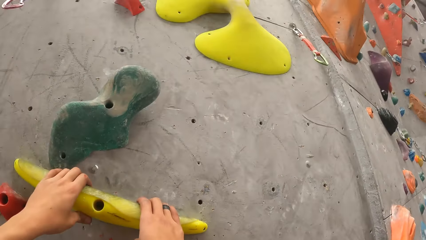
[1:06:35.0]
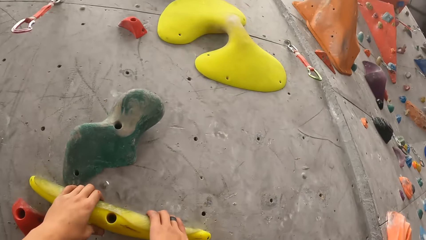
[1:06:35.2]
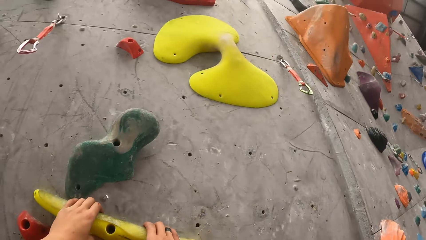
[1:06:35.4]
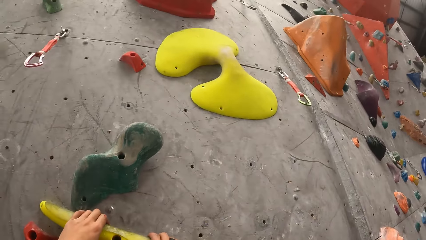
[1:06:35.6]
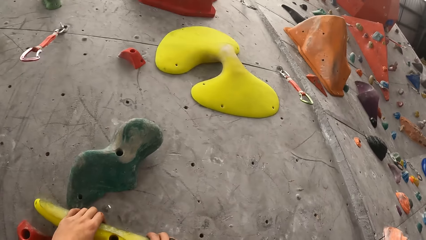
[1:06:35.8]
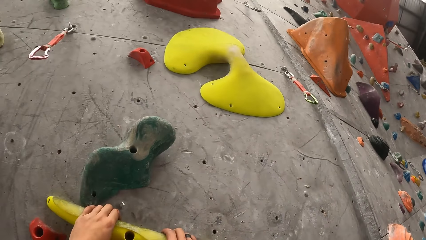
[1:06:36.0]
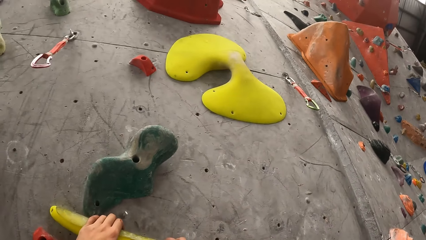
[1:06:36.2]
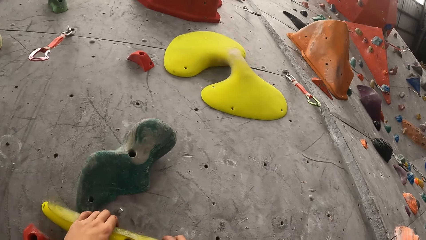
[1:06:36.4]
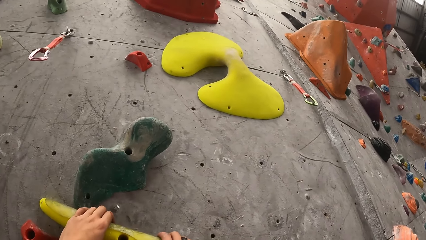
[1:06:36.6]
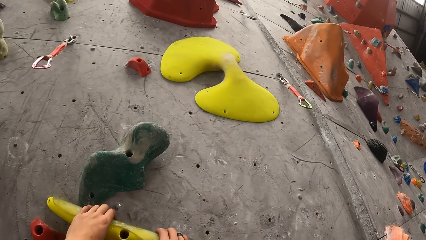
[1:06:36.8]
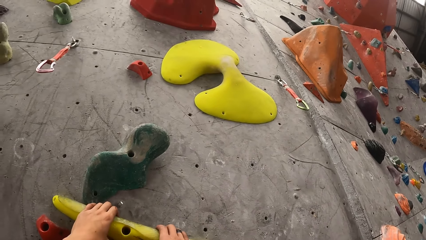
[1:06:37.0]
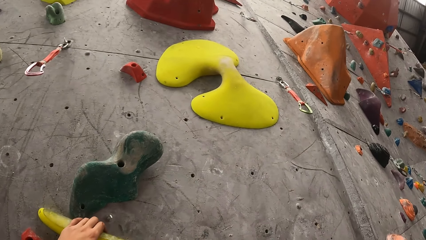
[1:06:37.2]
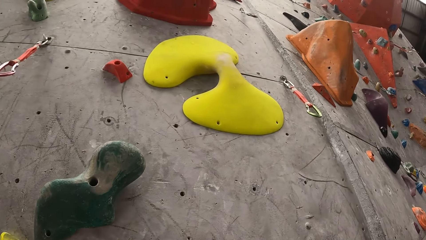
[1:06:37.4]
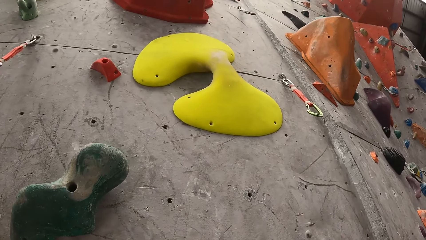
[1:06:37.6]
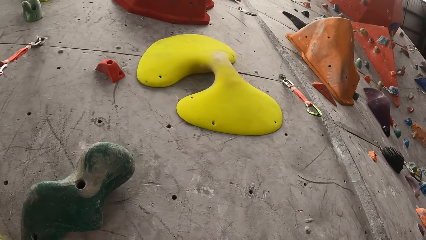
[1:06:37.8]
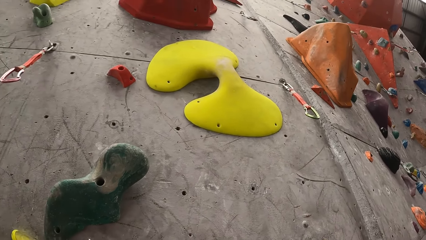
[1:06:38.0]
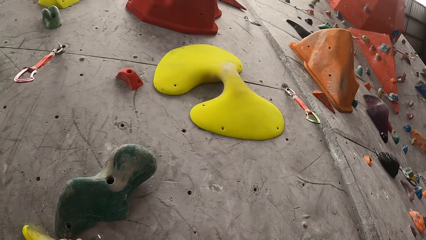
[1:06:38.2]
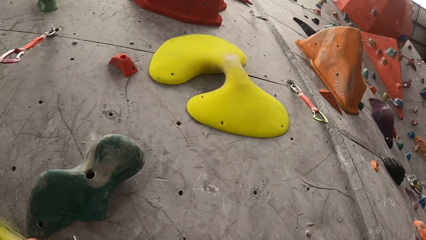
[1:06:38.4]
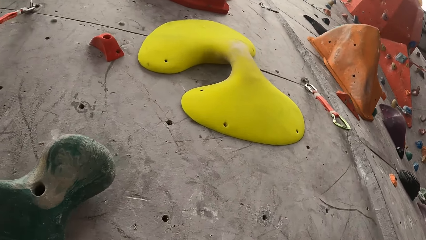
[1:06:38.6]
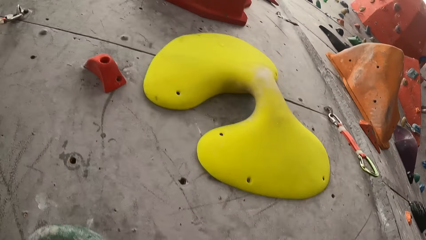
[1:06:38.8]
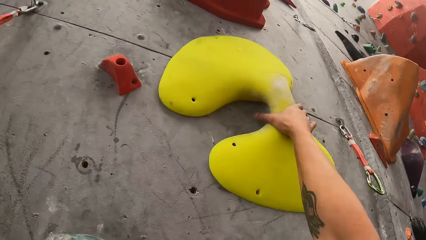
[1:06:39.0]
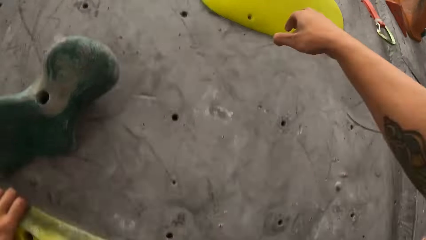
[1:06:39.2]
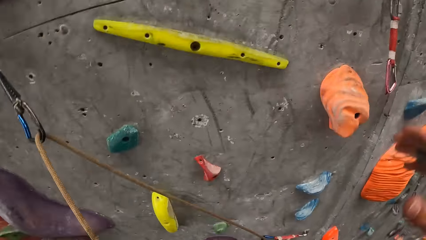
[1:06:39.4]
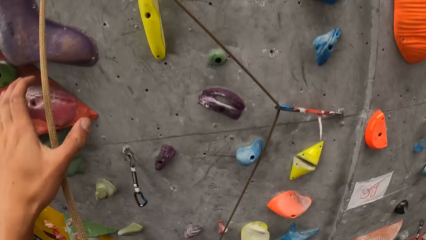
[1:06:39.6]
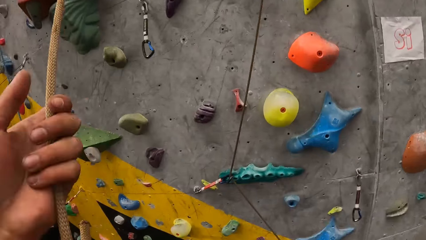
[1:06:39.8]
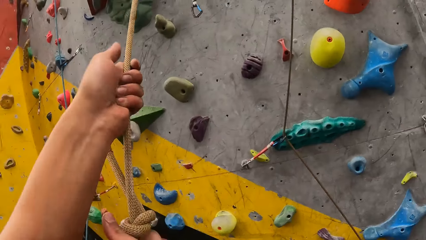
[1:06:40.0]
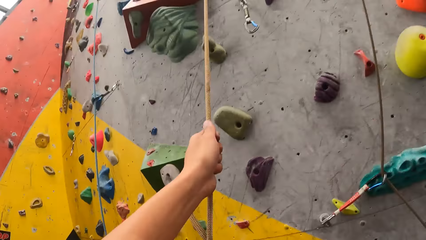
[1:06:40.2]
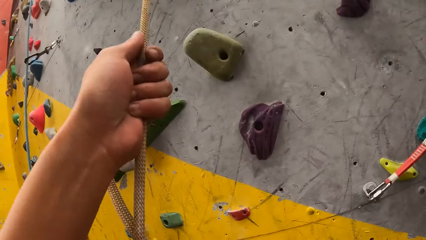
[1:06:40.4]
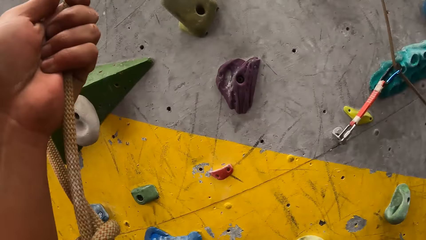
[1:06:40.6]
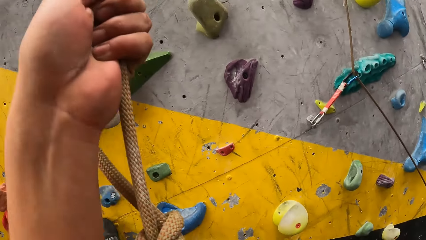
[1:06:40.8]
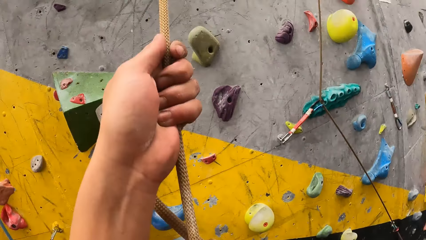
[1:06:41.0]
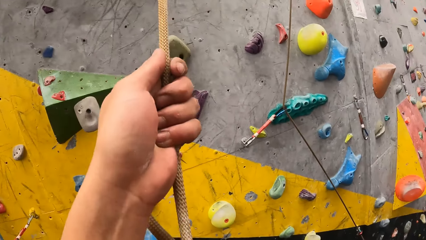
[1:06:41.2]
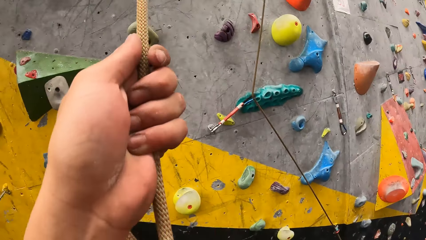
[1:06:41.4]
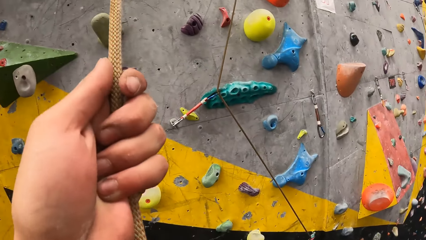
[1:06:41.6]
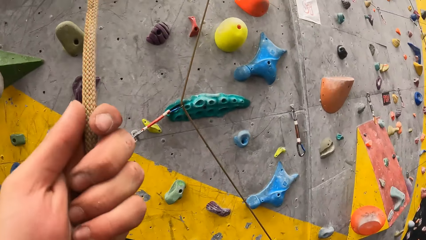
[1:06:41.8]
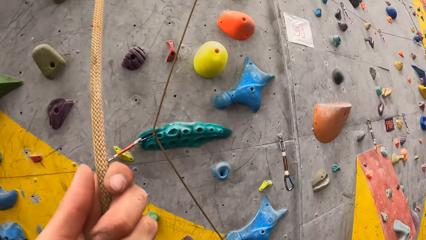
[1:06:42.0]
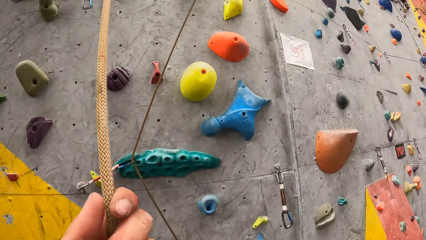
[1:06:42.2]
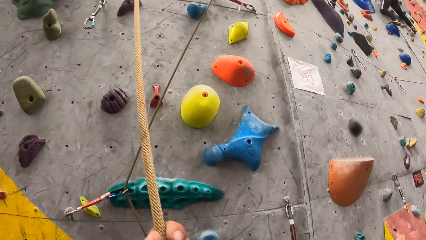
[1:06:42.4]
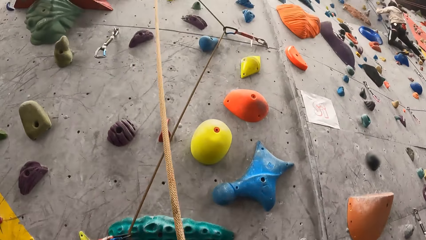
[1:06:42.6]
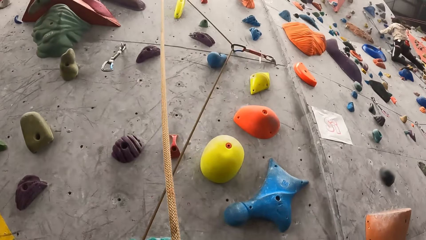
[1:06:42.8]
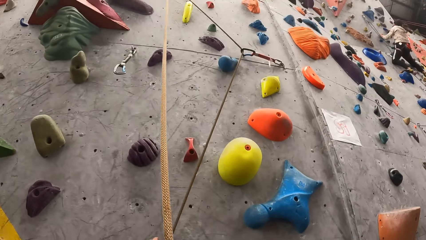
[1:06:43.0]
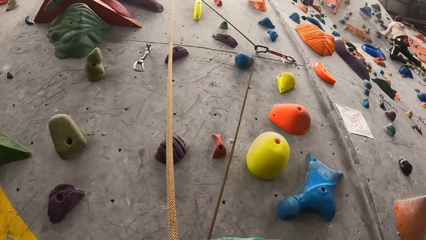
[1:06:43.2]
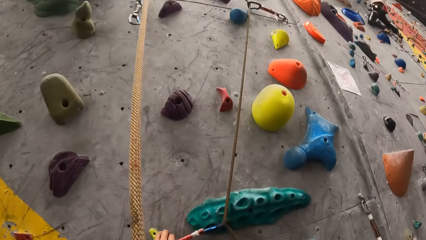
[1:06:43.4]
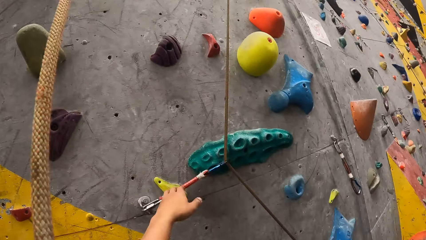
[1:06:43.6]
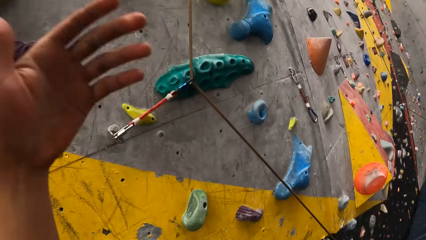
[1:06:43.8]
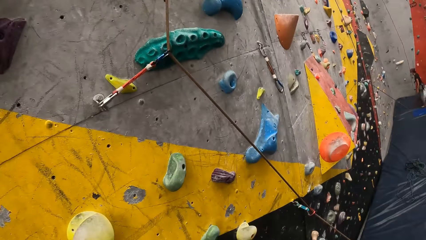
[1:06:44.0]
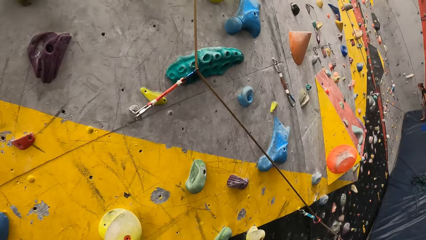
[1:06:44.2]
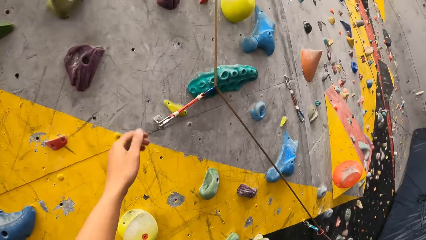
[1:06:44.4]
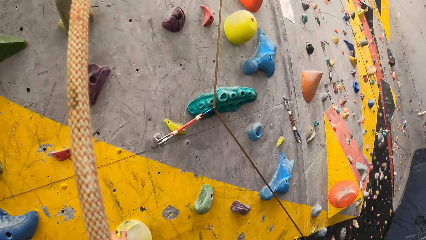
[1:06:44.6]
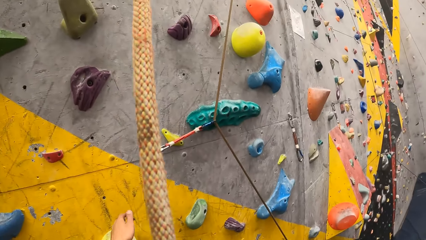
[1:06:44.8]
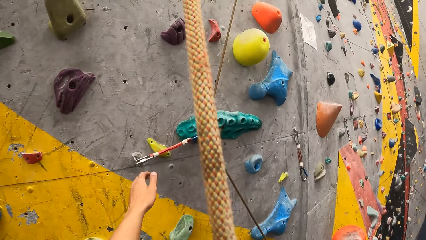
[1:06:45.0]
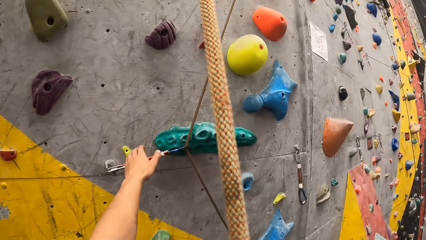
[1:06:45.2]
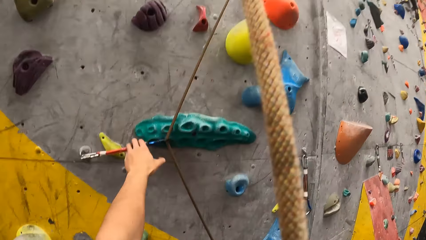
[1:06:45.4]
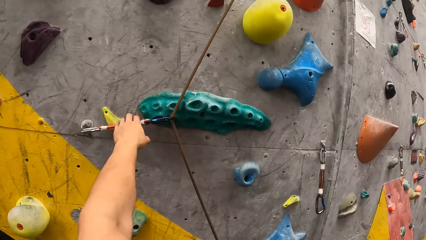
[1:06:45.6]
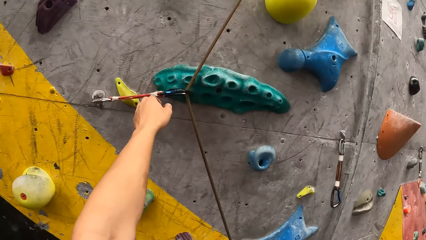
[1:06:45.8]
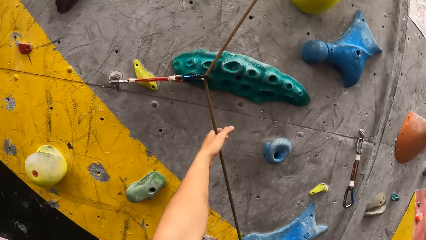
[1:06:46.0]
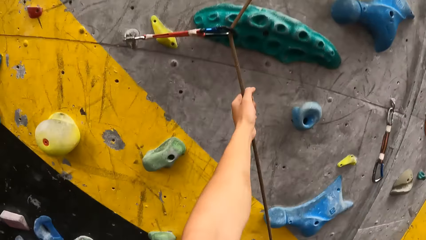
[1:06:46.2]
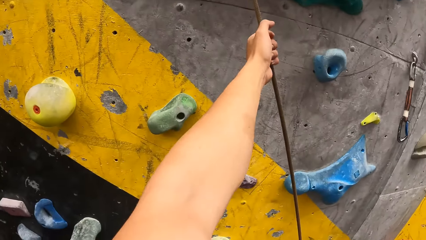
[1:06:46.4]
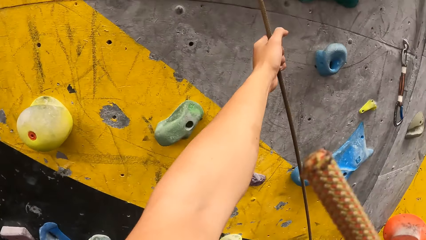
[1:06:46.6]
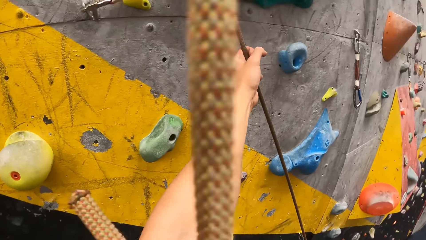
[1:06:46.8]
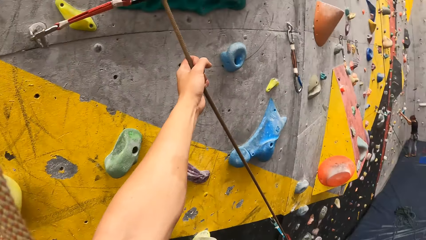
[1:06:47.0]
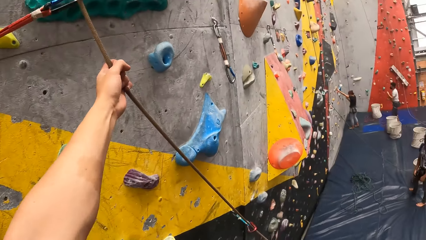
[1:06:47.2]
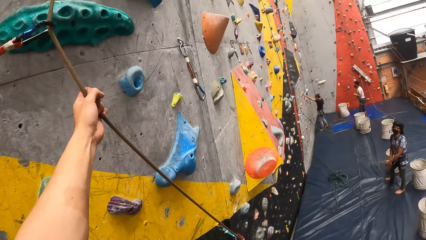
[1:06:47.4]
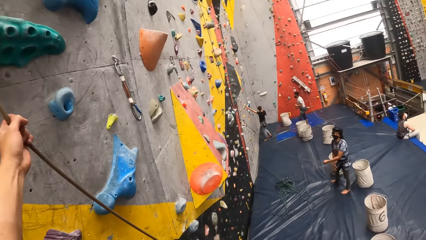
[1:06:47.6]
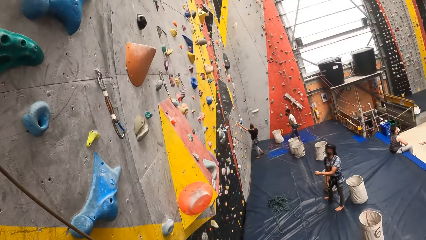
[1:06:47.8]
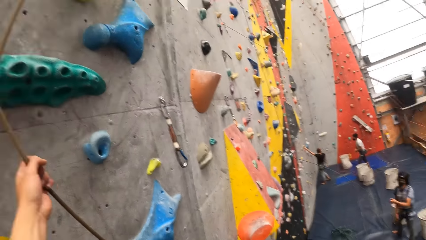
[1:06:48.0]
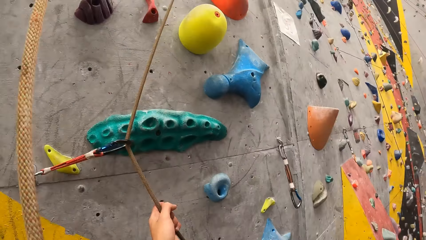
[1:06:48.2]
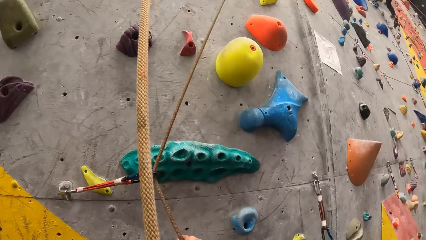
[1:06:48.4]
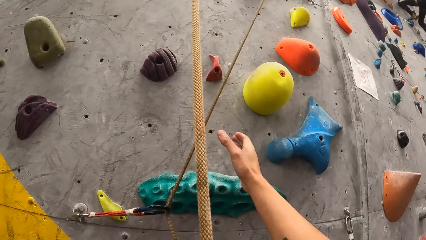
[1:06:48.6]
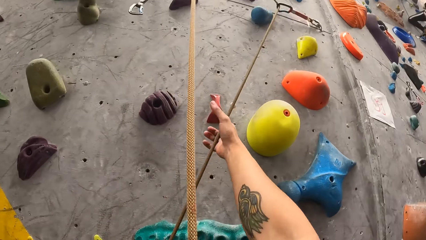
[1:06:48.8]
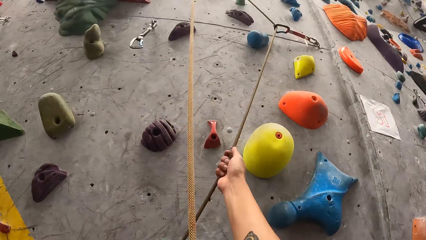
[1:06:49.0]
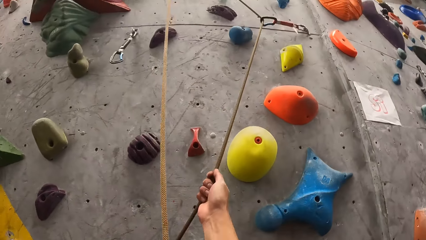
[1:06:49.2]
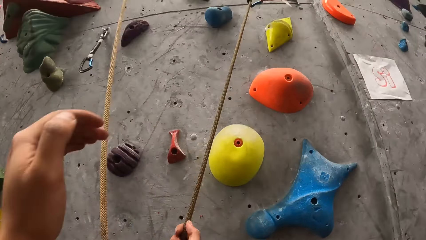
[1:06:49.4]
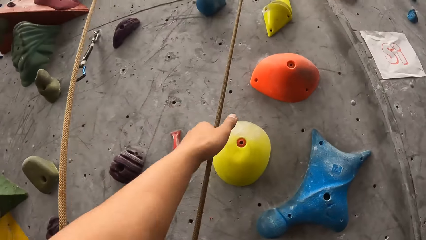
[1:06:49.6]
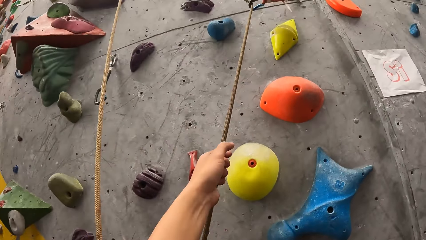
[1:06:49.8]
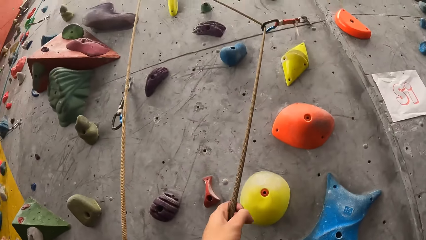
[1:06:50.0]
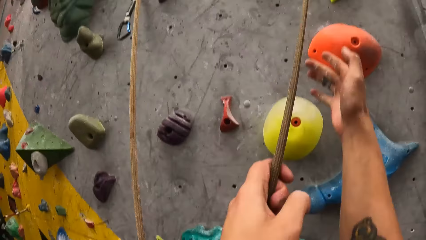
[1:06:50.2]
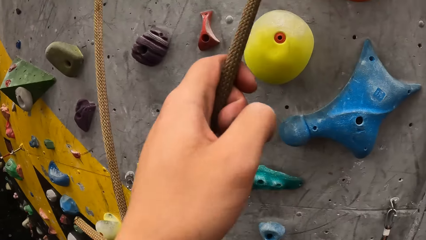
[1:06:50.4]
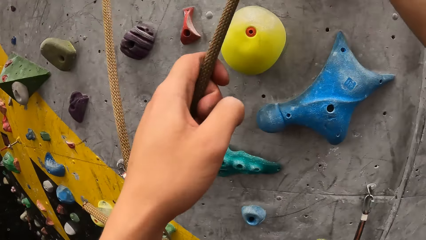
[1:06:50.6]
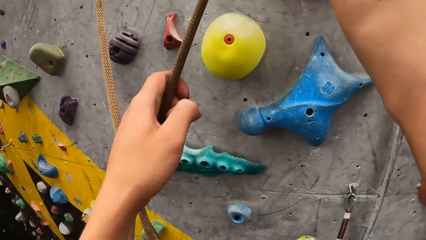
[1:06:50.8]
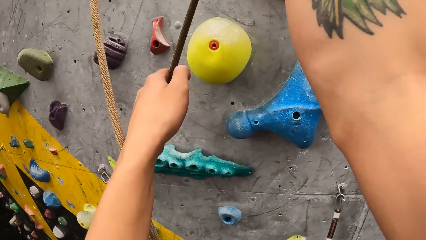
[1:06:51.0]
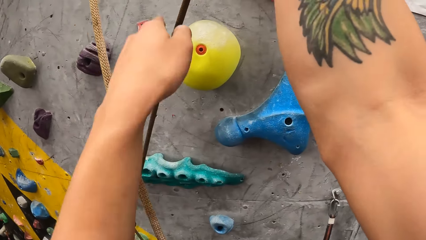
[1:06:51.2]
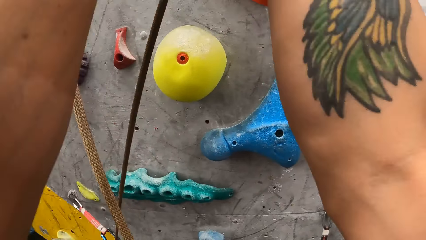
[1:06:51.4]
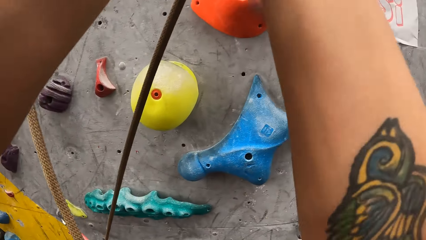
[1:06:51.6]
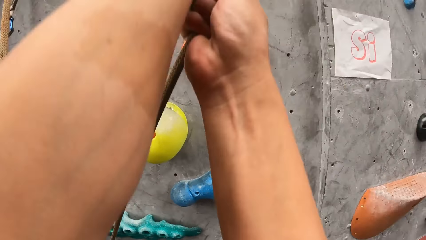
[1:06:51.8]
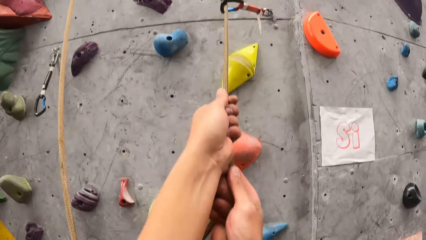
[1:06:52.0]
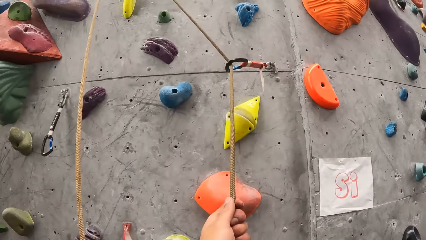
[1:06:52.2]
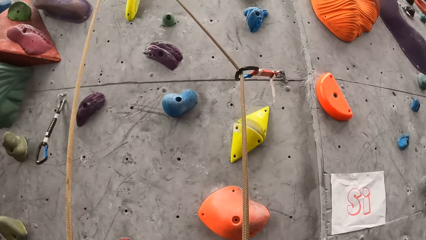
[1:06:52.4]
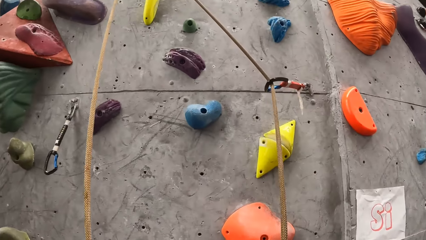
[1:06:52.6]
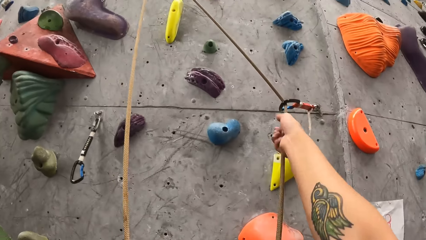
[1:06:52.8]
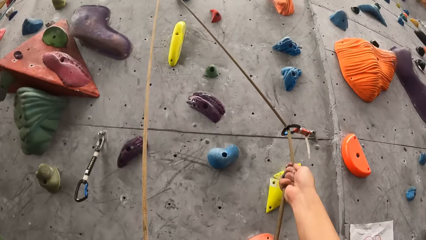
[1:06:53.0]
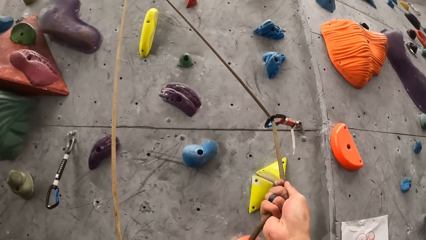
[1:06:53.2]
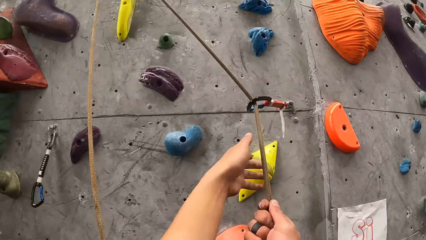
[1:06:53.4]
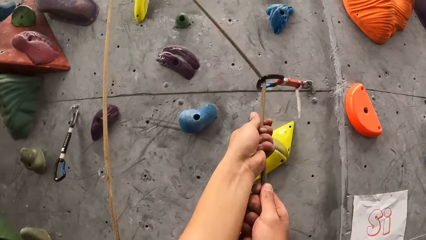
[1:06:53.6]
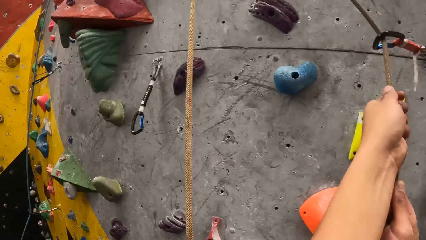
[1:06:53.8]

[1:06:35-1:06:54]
The camera wearer climbs on the climbing wall with a climbing rope.
